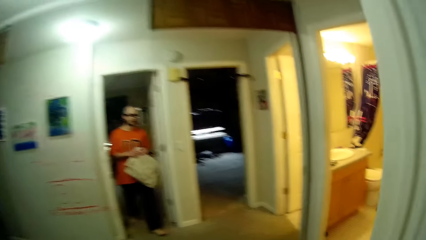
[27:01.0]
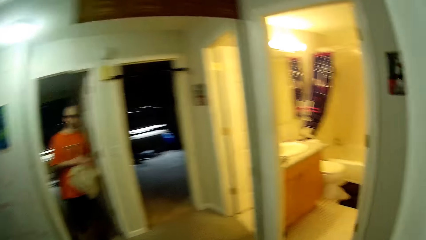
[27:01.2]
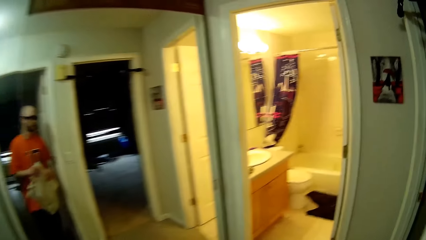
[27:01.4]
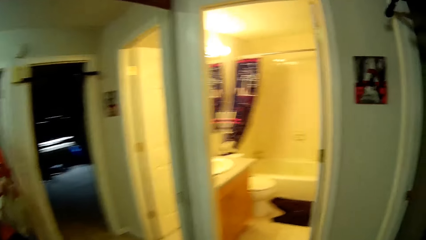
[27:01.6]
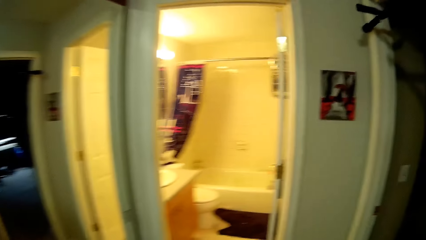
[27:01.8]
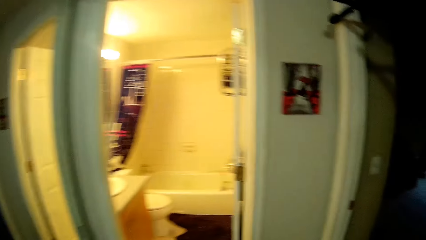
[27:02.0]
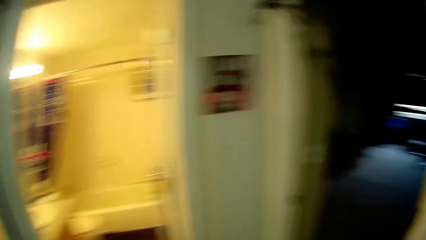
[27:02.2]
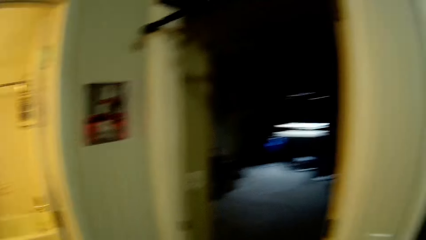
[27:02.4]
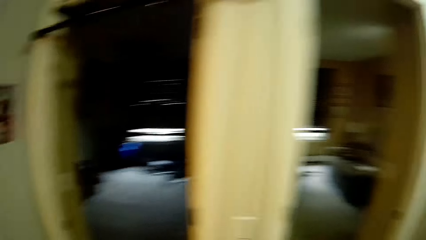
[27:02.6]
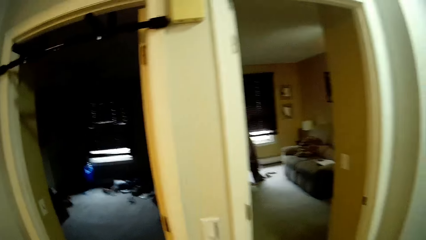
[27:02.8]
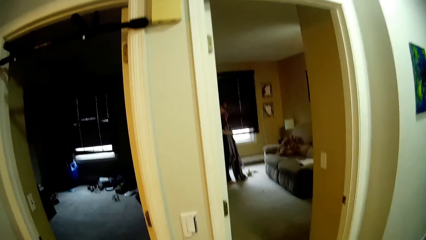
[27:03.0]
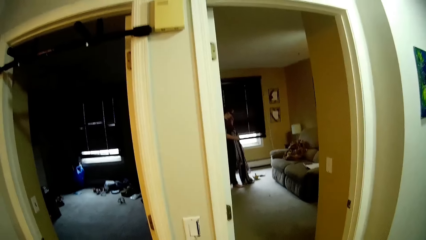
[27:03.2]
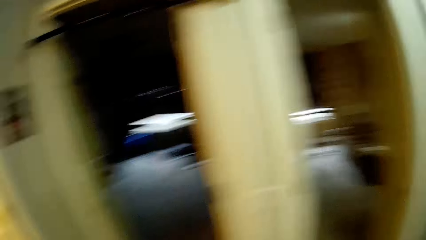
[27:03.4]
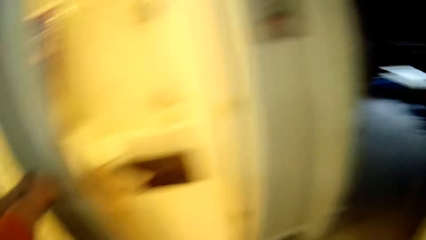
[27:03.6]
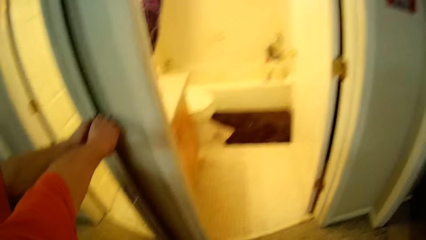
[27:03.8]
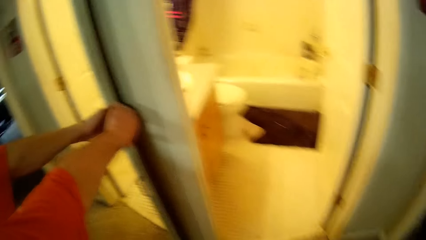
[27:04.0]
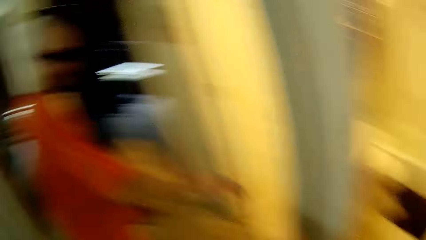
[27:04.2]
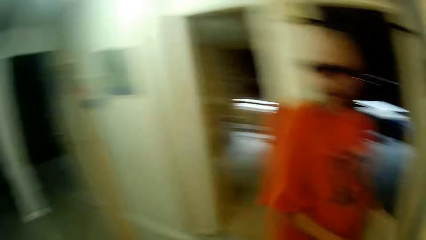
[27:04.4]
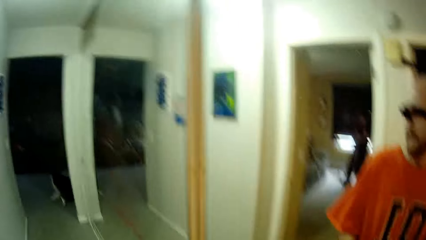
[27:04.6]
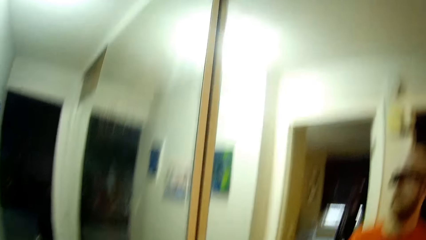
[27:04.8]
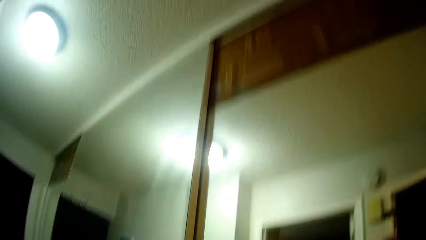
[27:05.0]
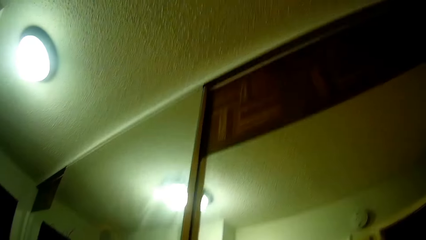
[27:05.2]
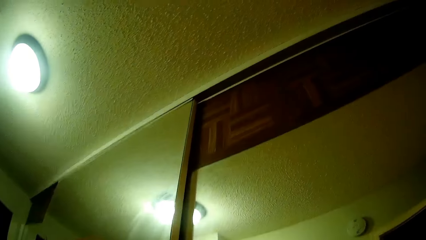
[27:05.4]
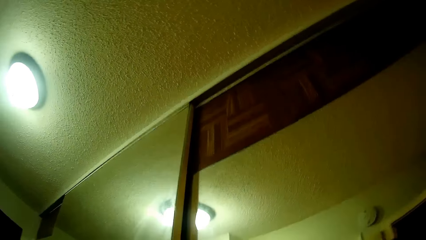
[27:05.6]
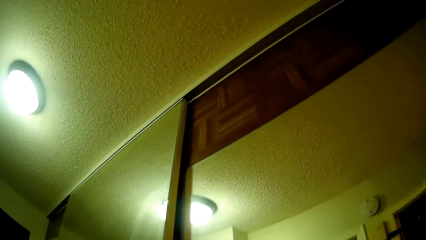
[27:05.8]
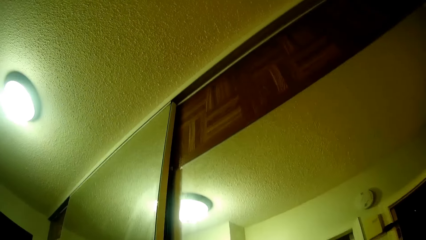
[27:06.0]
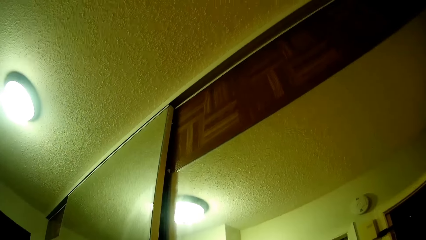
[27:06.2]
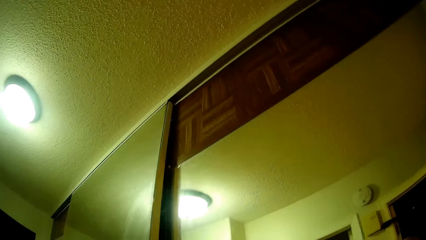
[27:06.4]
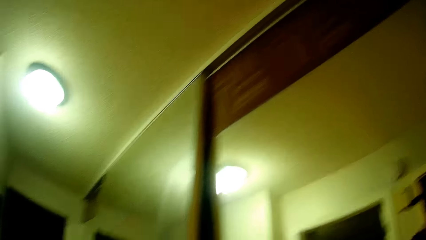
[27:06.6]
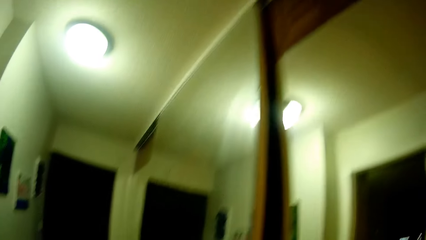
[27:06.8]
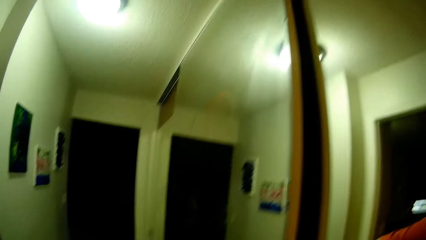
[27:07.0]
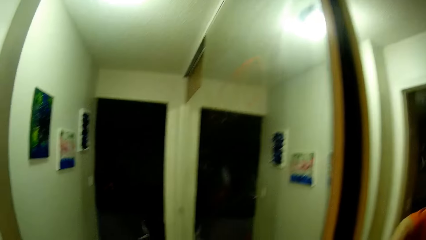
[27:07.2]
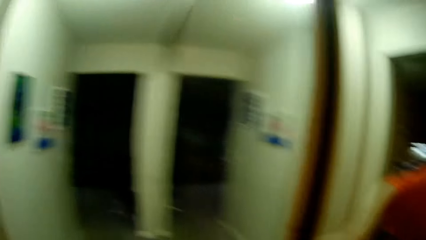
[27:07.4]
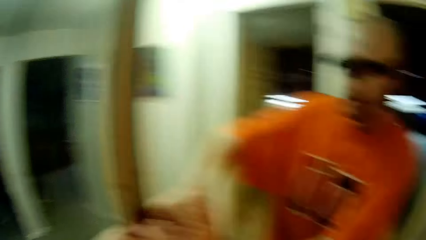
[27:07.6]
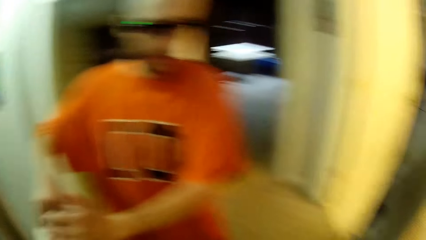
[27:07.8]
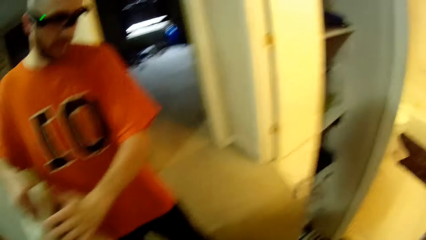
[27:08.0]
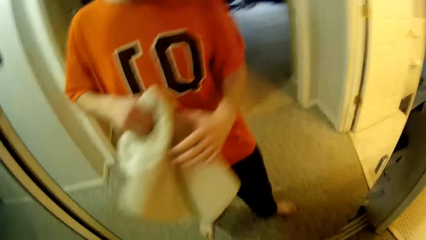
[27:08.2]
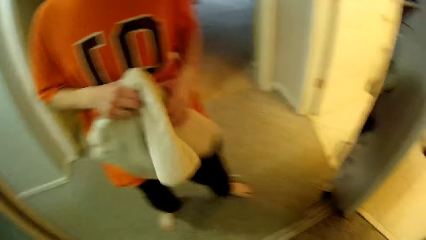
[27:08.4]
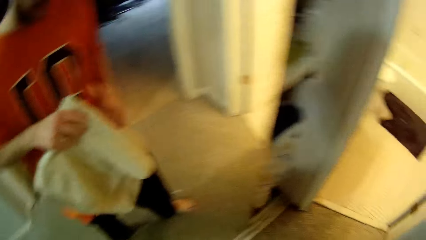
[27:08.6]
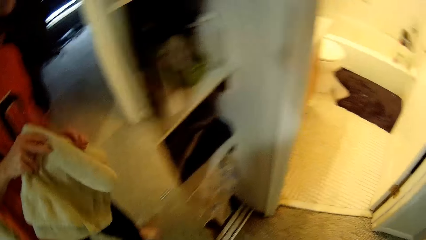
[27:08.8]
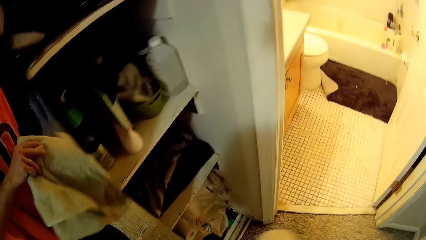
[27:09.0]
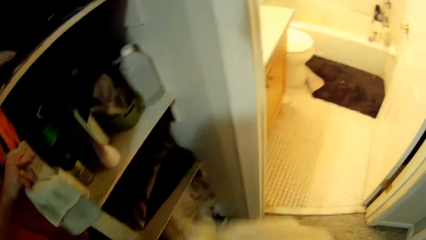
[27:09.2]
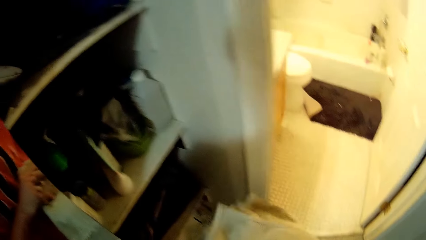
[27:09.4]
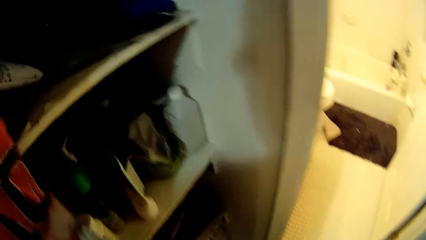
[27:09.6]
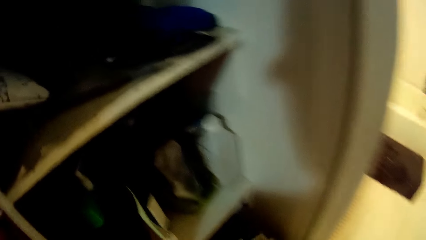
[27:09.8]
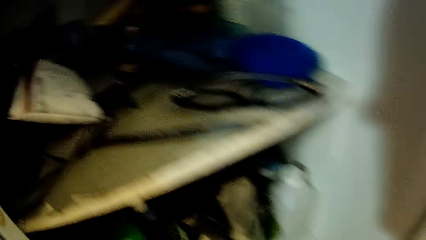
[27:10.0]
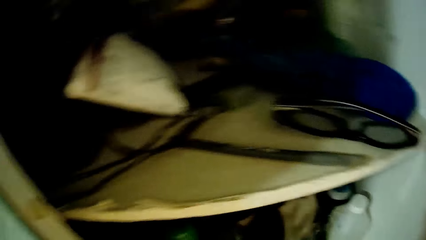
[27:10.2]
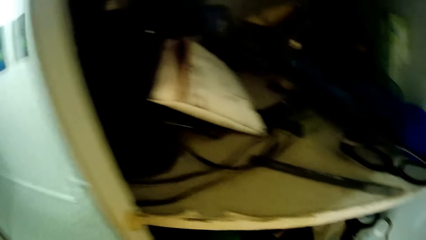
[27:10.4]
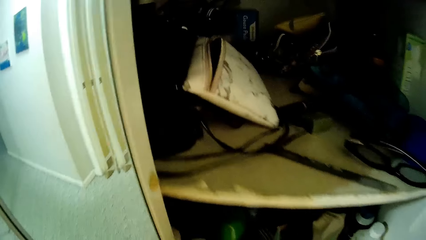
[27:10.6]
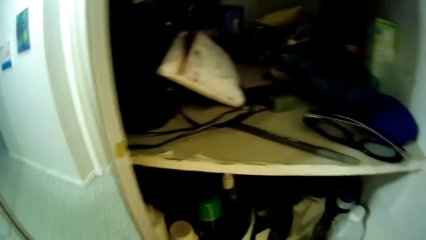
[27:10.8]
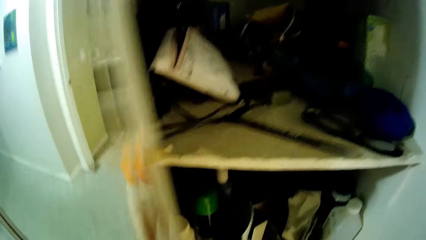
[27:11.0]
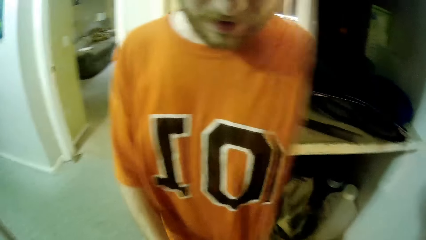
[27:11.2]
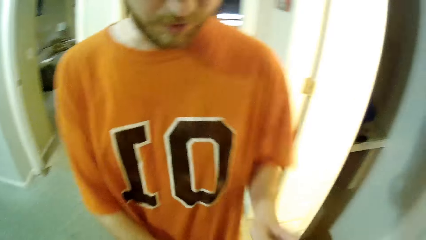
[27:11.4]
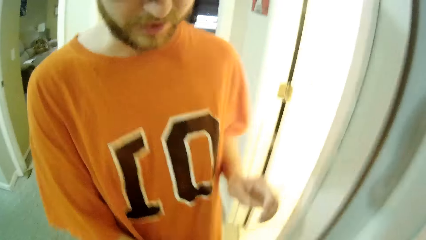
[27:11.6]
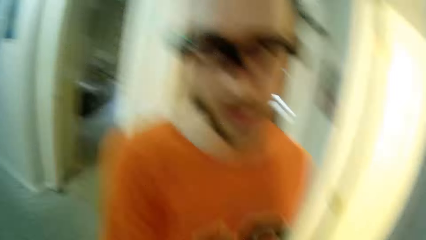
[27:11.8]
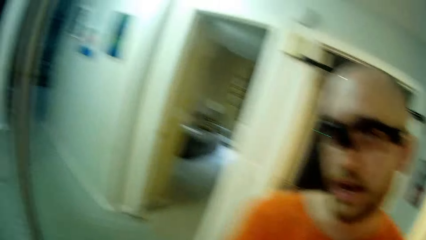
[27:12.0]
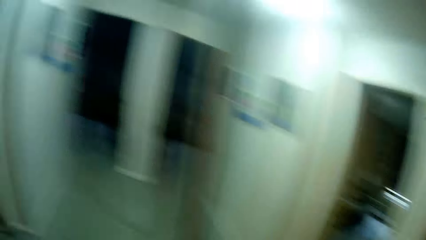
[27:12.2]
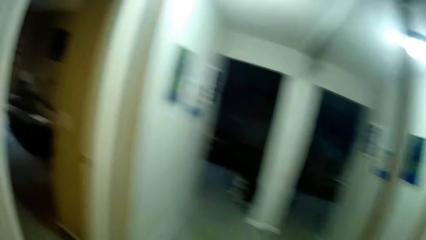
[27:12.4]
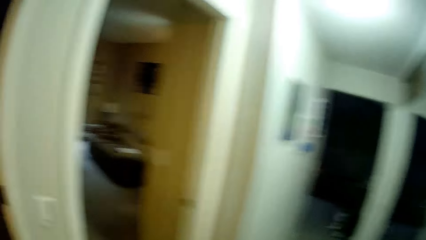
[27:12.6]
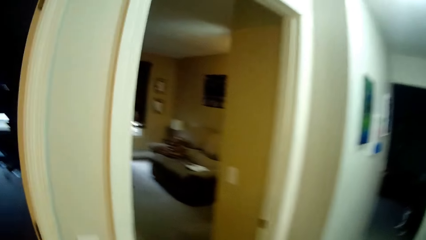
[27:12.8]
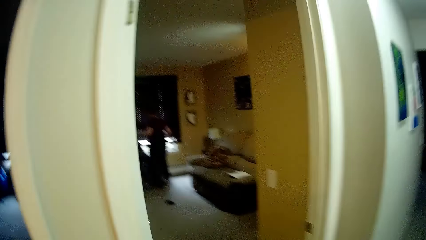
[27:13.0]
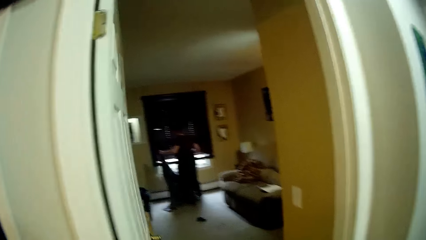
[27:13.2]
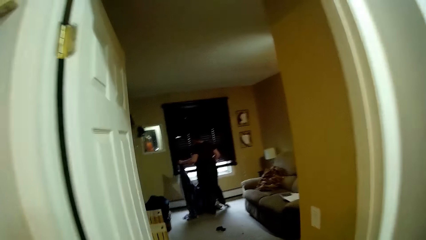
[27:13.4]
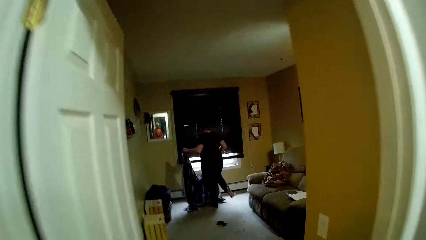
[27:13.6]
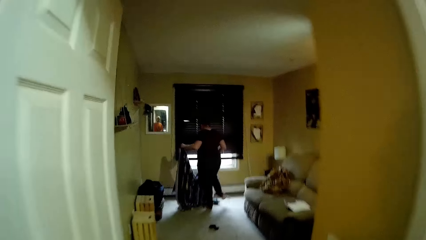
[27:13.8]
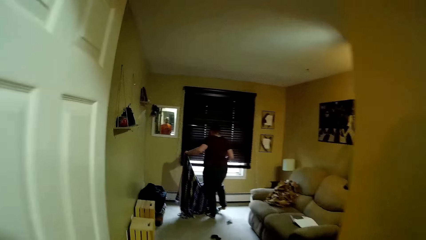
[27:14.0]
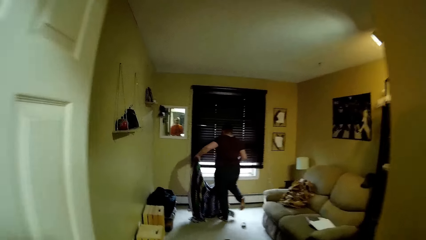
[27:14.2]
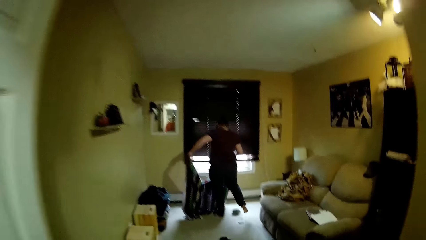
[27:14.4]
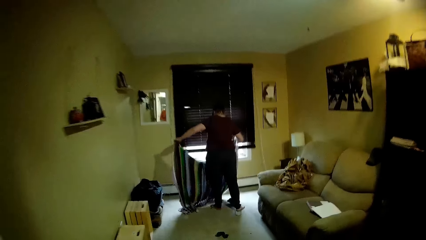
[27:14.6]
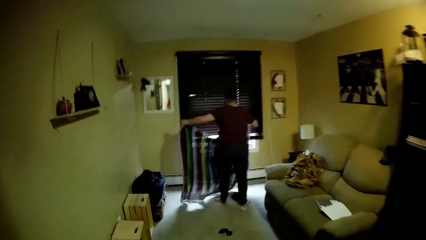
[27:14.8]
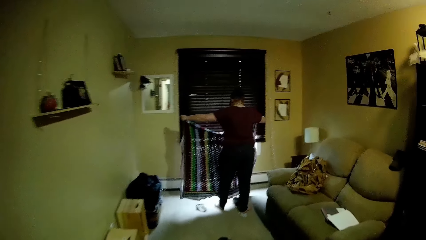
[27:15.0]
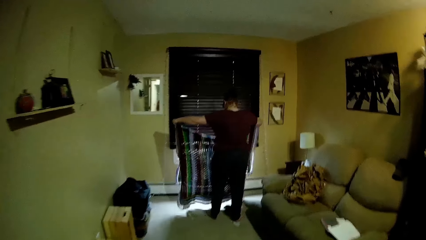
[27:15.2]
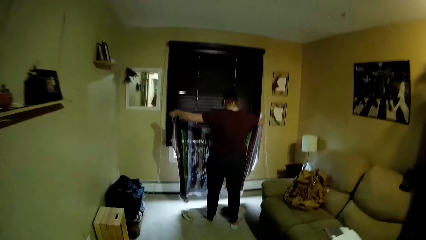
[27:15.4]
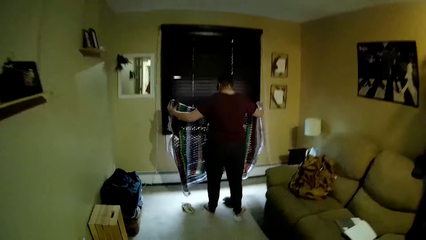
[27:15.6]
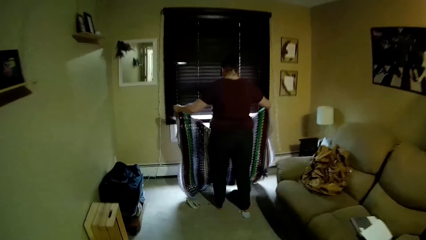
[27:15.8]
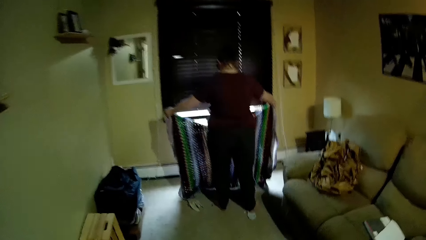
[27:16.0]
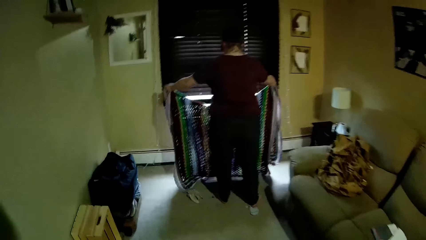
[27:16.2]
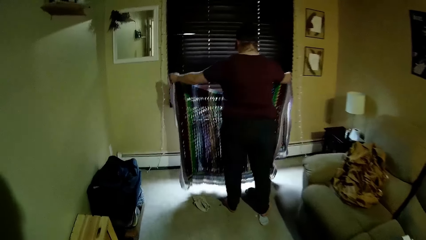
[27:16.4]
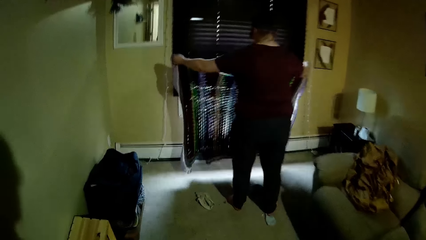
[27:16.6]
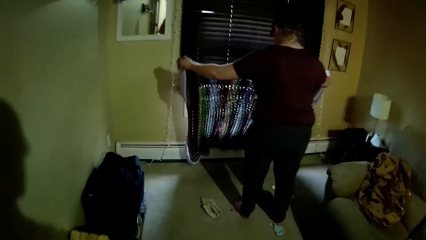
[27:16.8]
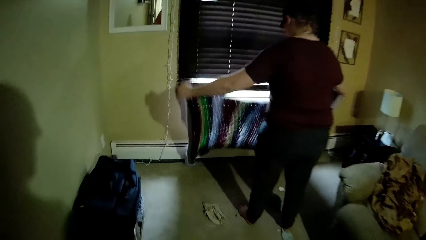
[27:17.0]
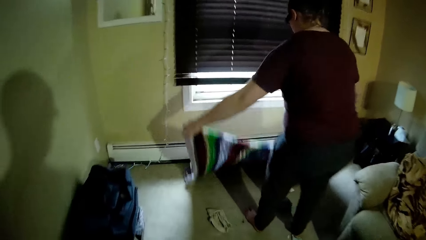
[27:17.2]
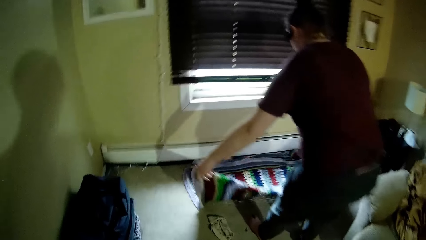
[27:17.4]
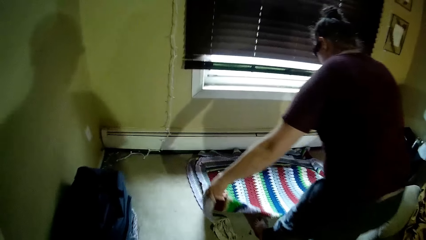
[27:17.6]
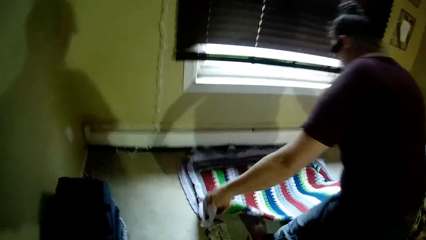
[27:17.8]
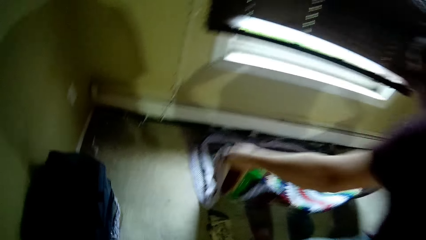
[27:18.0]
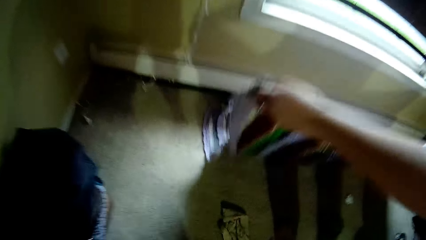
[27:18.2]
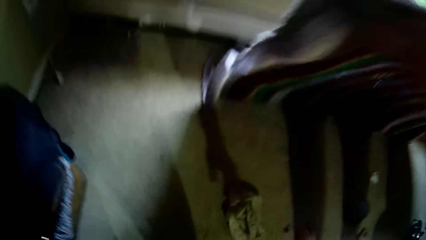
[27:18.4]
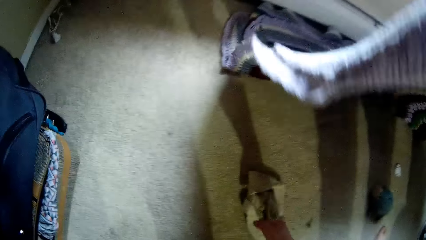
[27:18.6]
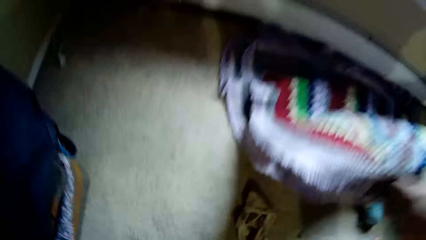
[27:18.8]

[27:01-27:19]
A person walks in the room. The camera wearer adjusts the curtain slider with his left hand. The person hangs the towel on the wardrobe. The camera wearer puts the towel in the shelf with his right hand. He closes the shelf with his left hand. The woman holds the crochet blanket with both hands. She kicks a piece of cloth on the floor with her right leg. Another woman holds a cloth in hand. The camera wearer walks inside the living room. The other woman spreads the cloth on the floor with her two hands. The camera wearer speaks to the other woman.
